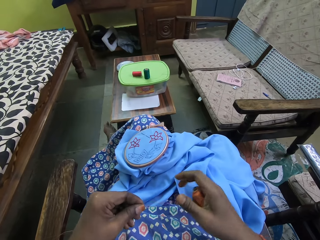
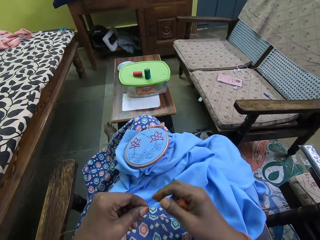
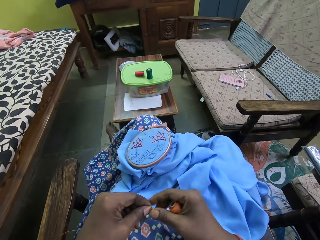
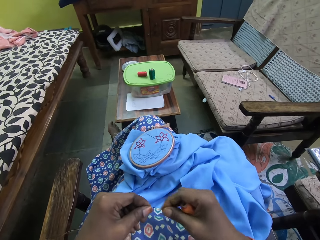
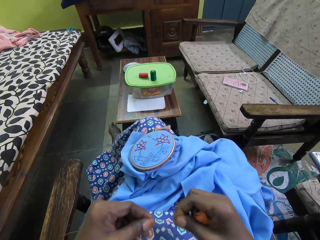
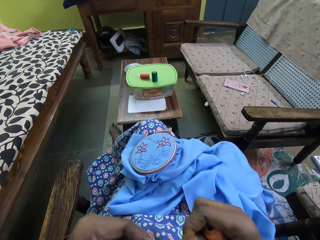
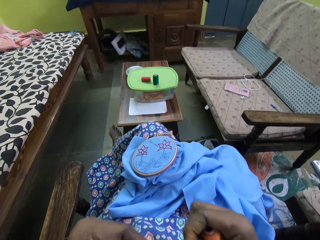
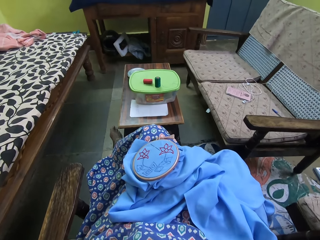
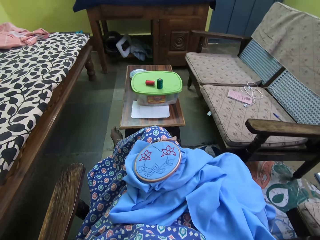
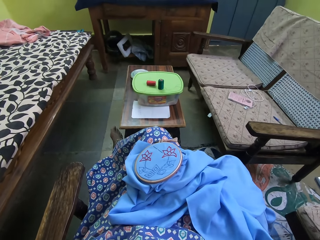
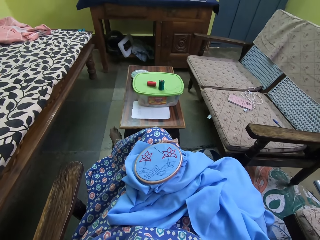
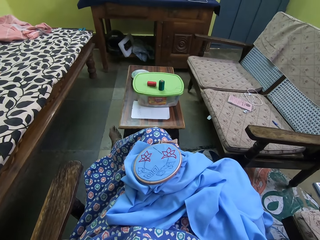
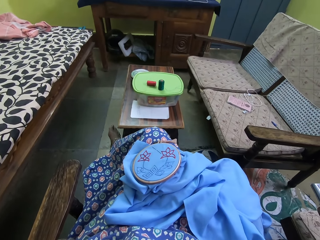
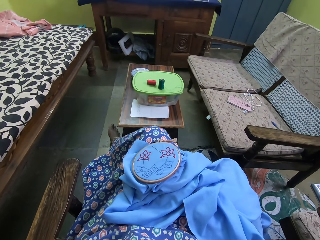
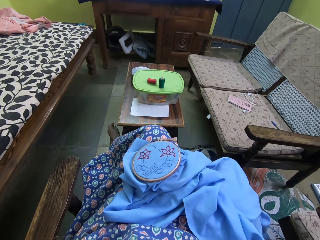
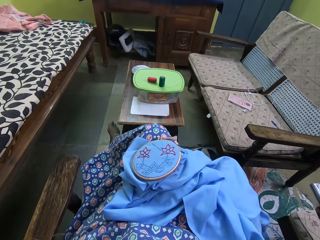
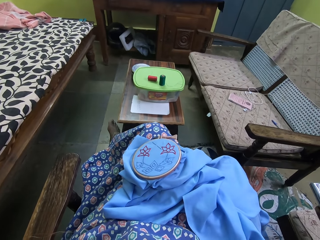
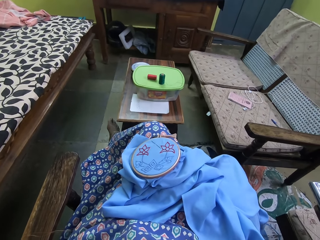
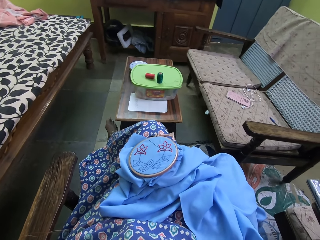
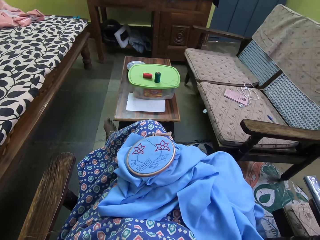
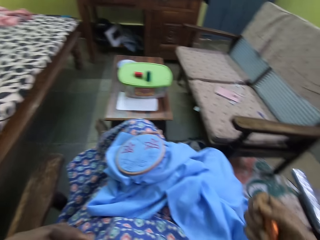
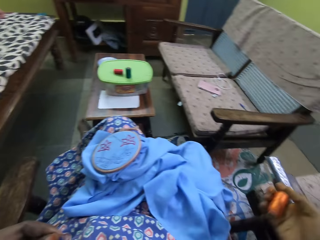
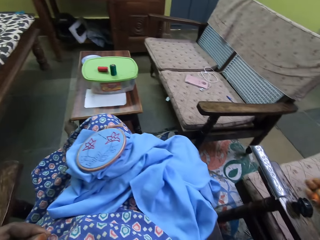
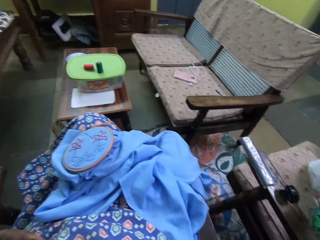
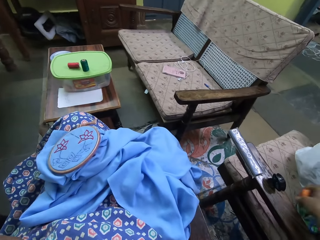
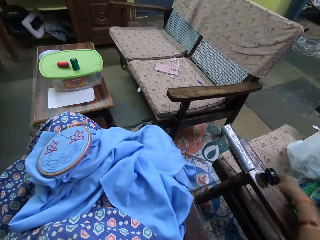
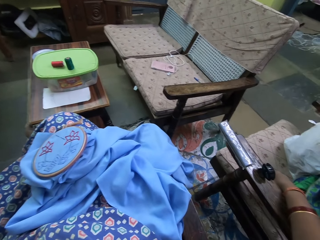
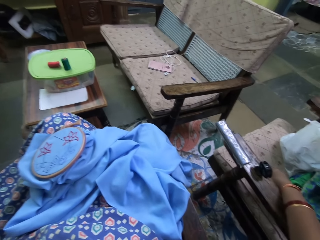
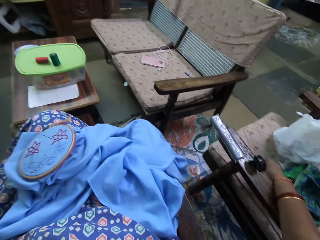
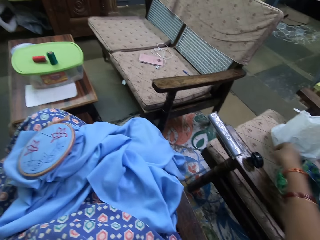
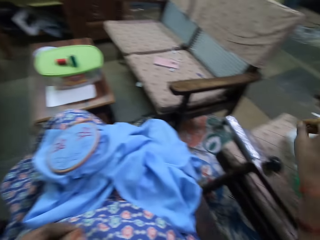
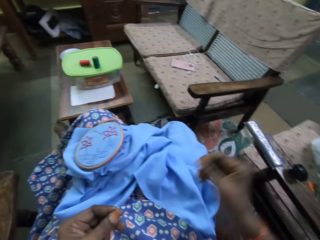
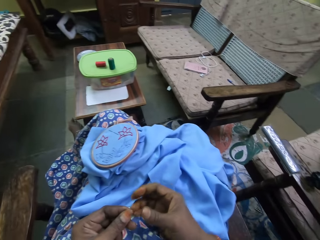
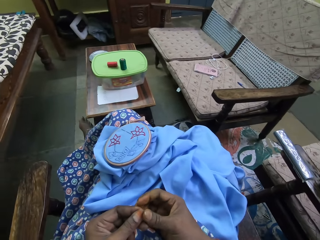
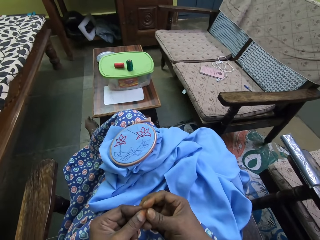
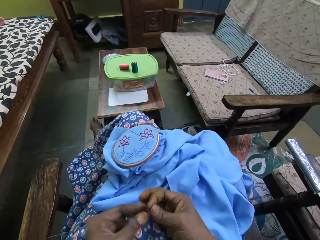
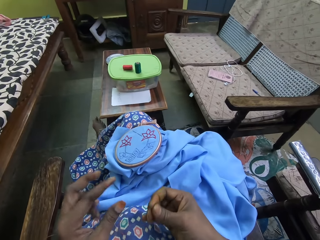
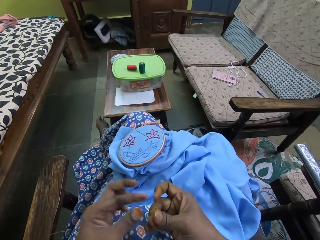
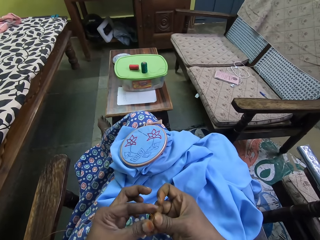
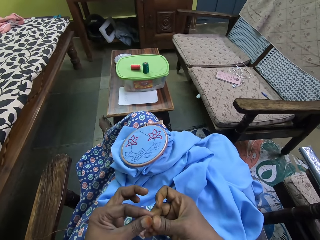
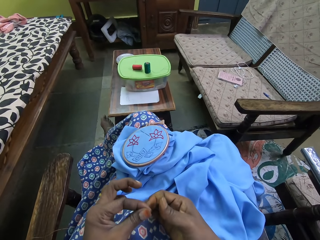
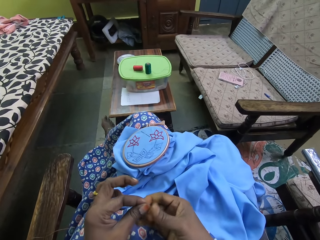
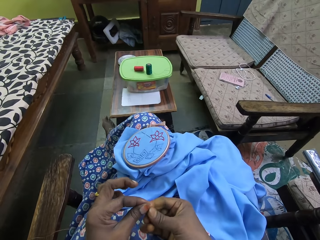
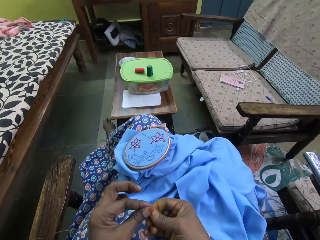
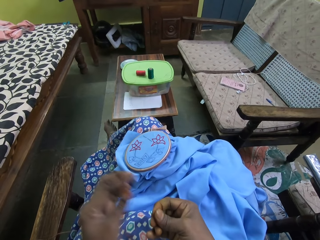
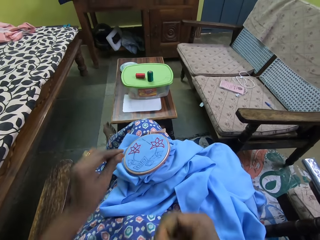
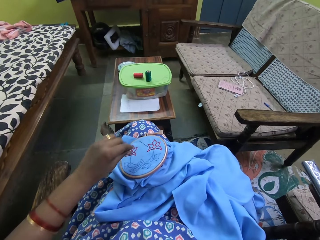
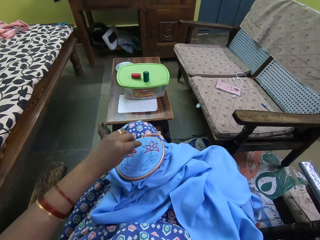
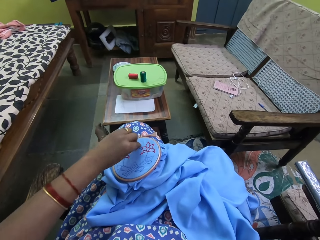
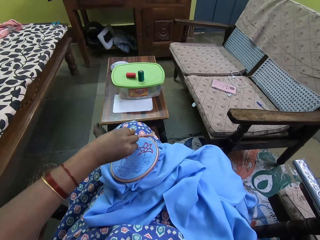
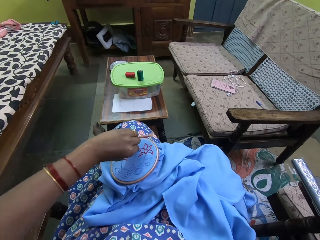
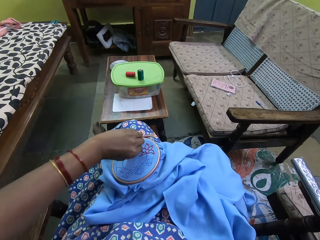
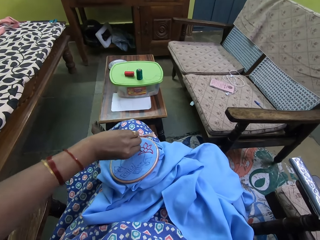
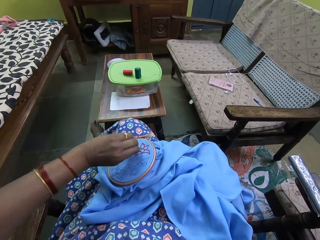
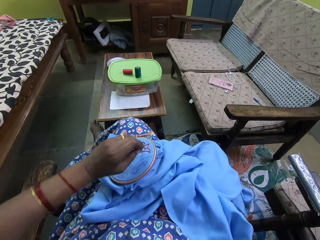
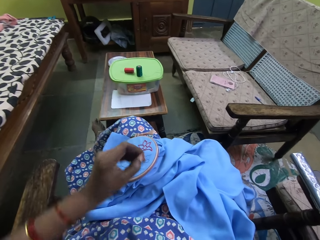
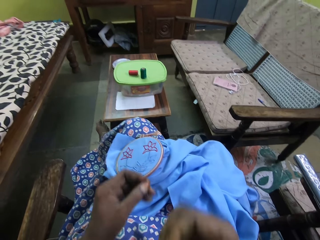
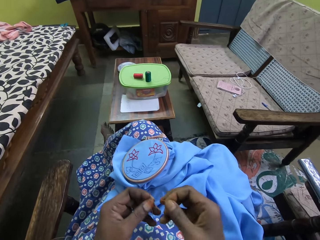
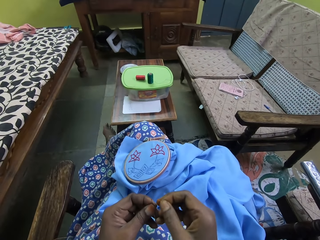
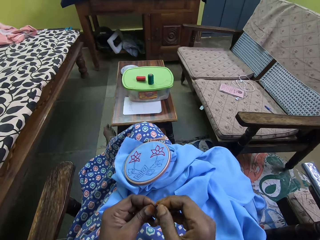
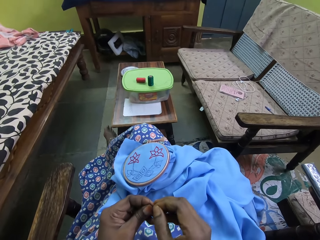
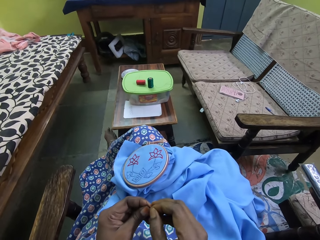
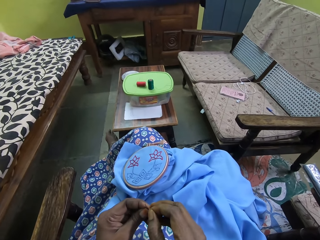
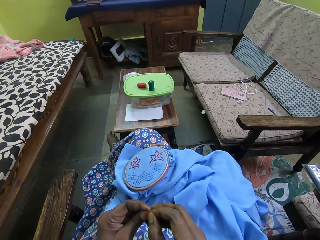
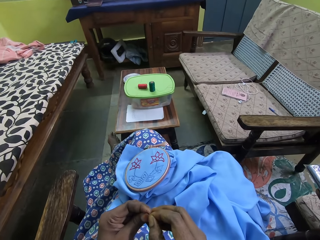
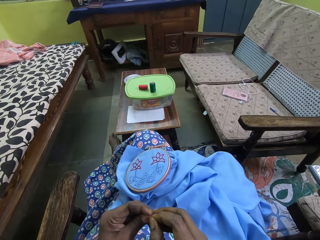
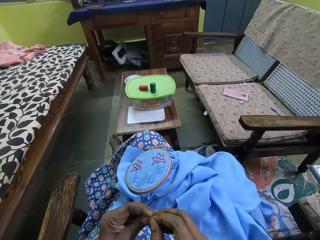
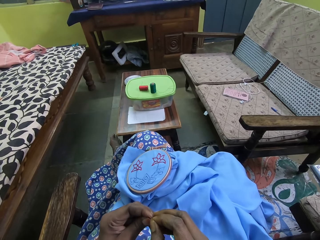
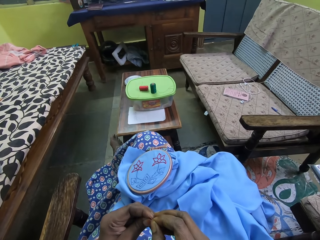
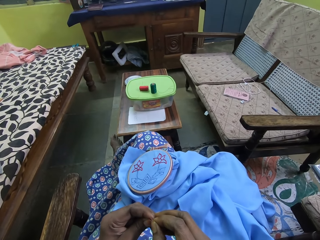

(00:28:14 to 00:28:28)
The camera wearer lifts up the thread. She cuts the thread in her hands with her teeth. She moves the thread aside. She drops the thread in her right hand on a chair. She lifts her hand up. She tosses the thread with her hands. She holds the thread with both hands. She moves her hand up. She holds the thread. She moves her hand forward. She removes the needle from the craft with her left hand. She holds the needle and lifts up the needle. She threads the needle in her left hand with the thread in her right hand.

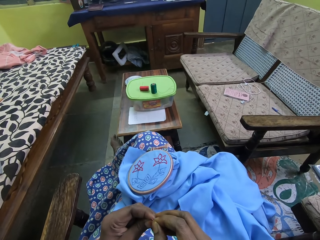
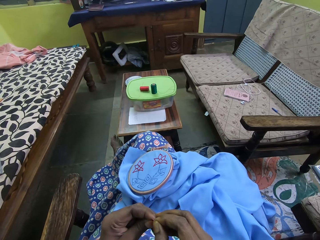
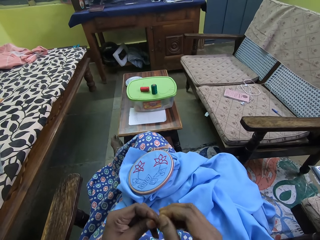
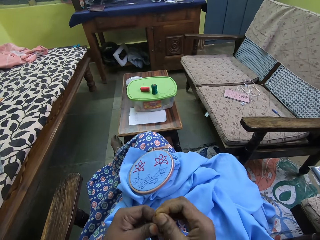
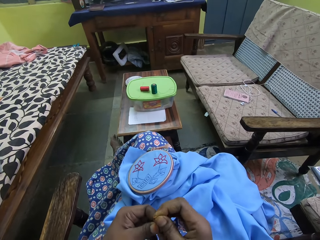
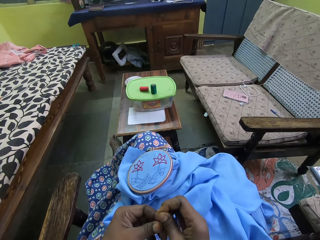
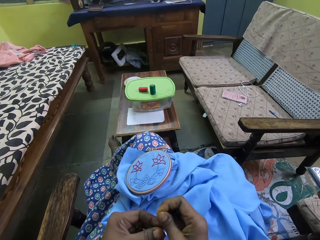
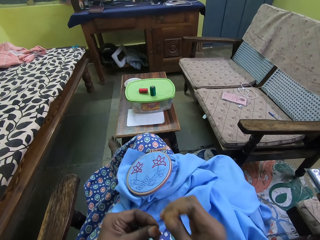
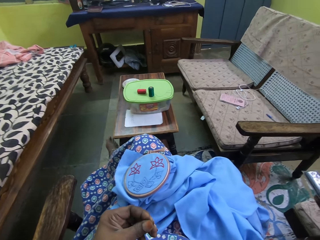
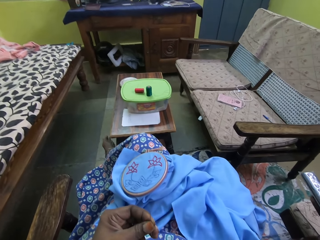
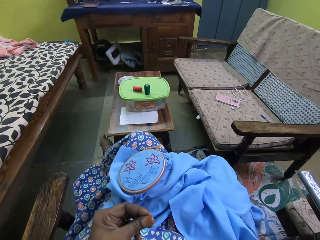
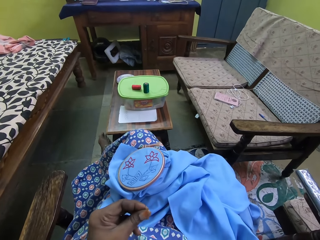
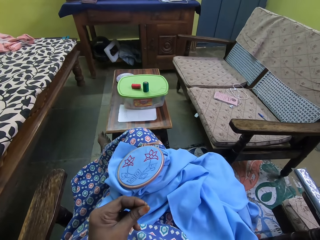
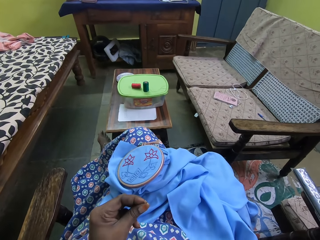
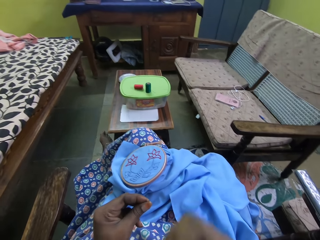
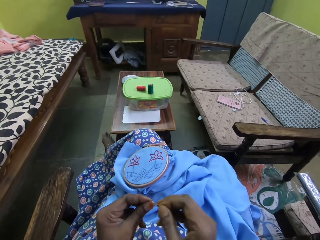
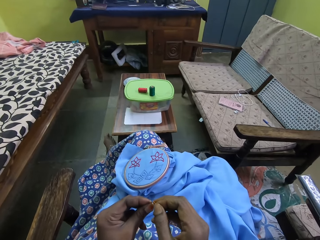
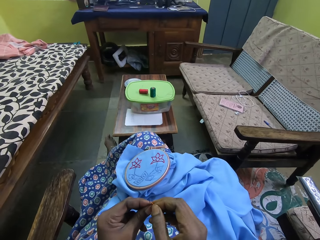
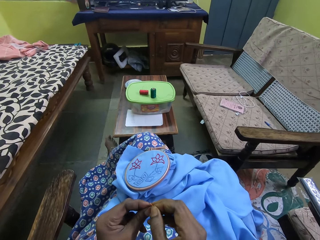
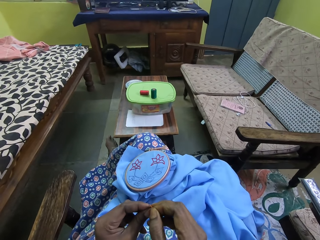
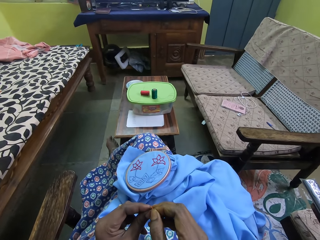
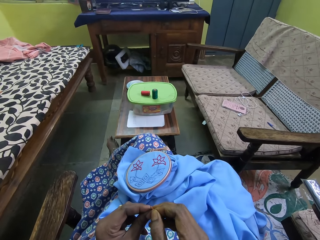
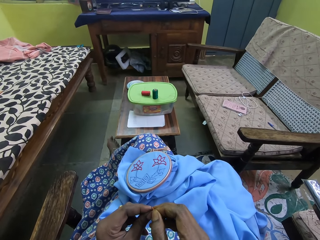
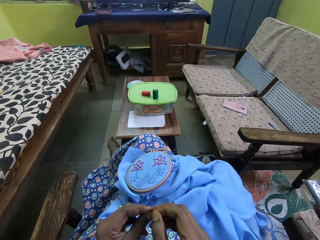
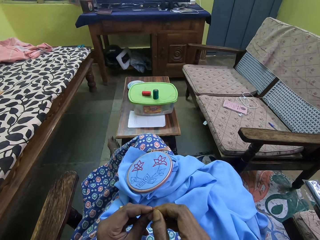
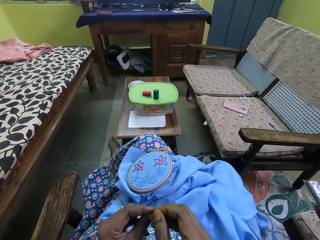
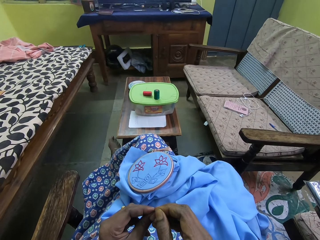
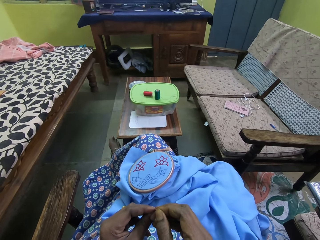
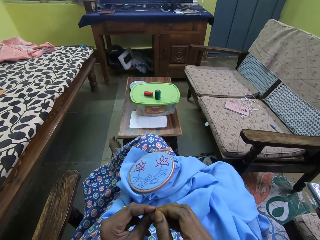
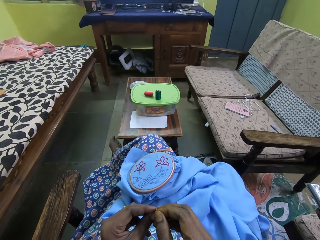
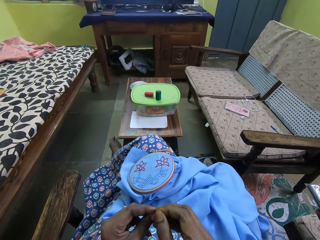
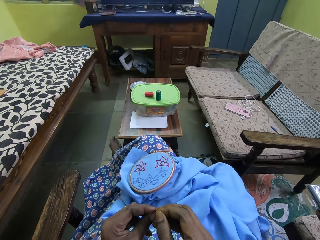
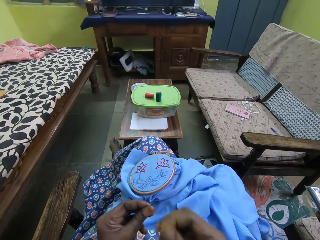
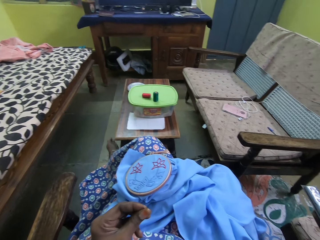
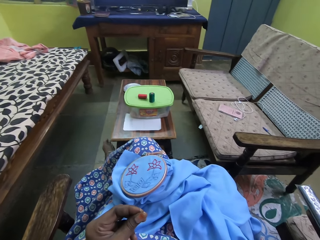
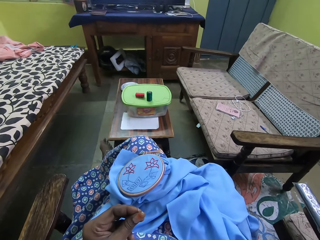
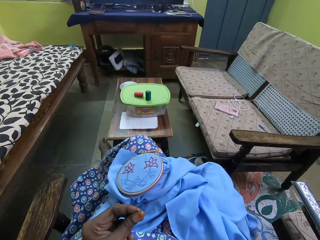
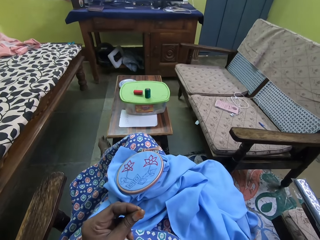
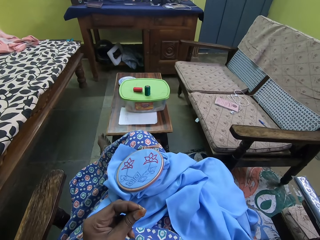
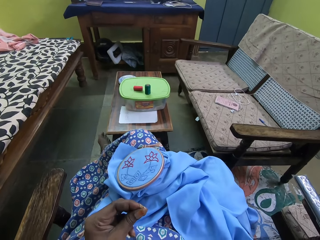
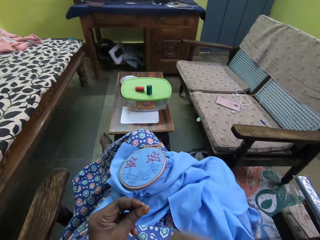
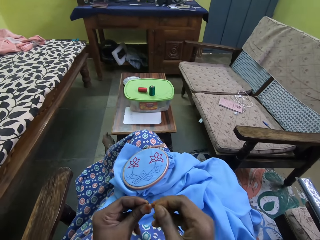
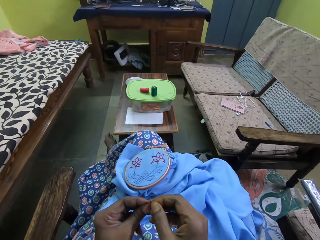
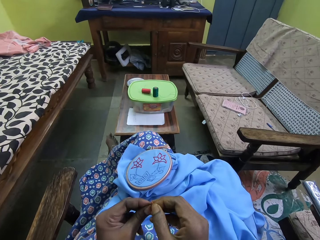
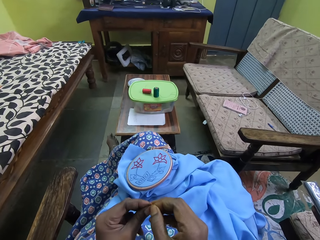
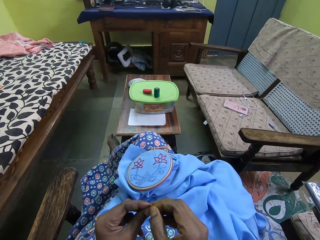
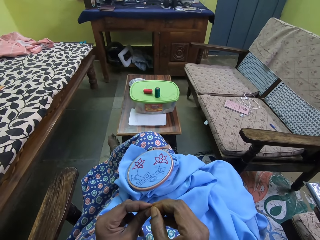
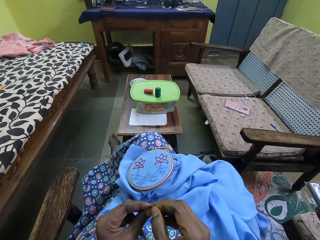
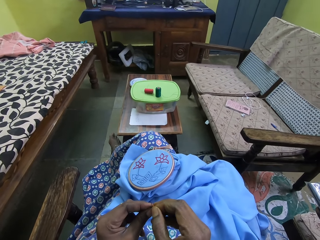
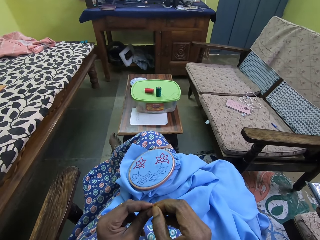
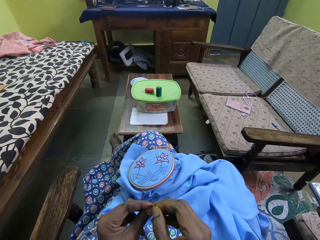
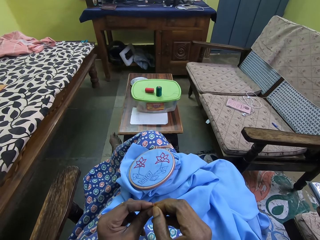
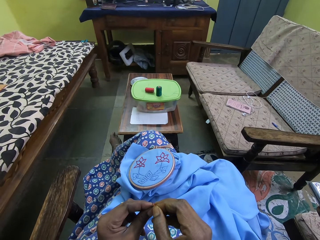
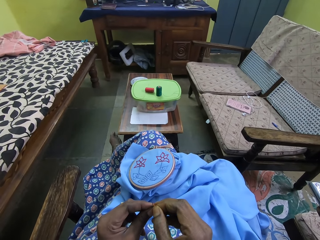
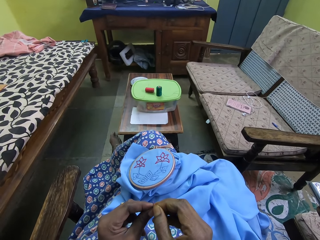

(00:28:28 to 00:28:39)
The camera wearer puts the thread in her right hand into her mouth. She moves the thread up. She threads the needle in her left hand with the thread in her right hand. She puts the thread in her right hand into her mouth. She moves the thread up. She threads the needle in her left hand with the thread in her right hand.
